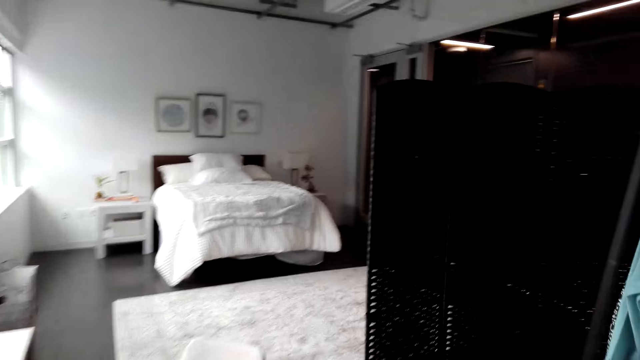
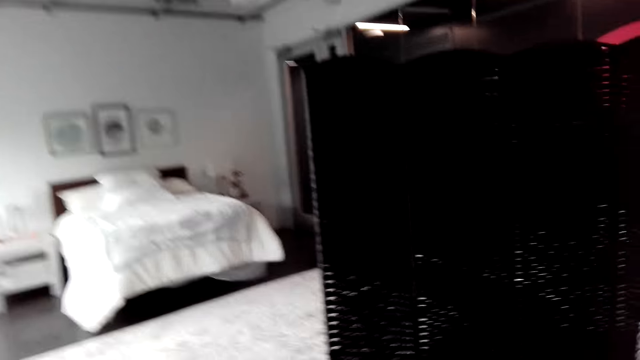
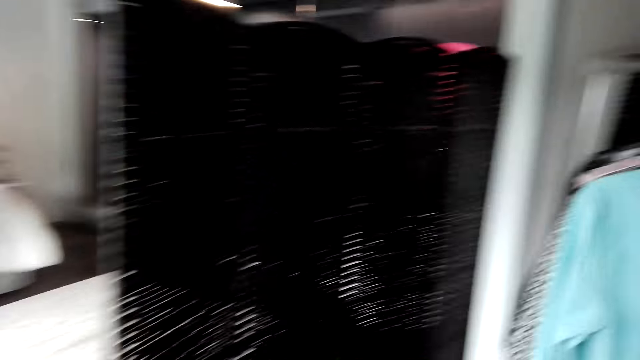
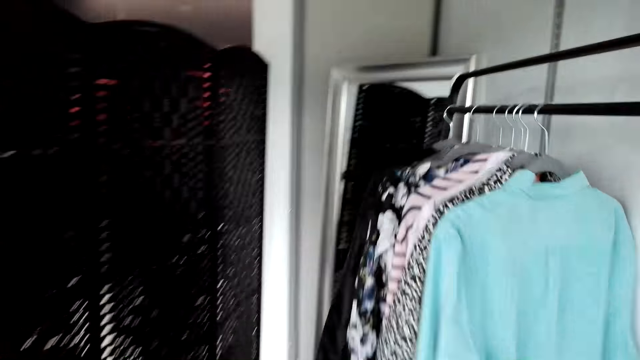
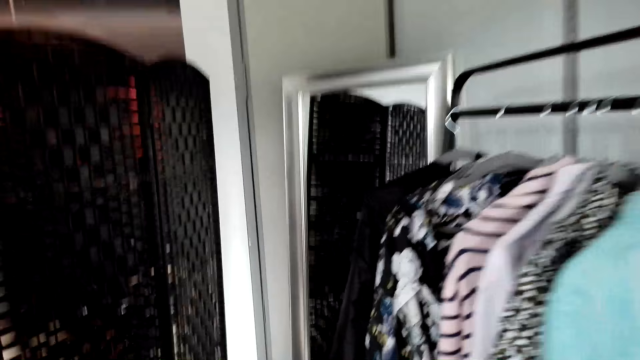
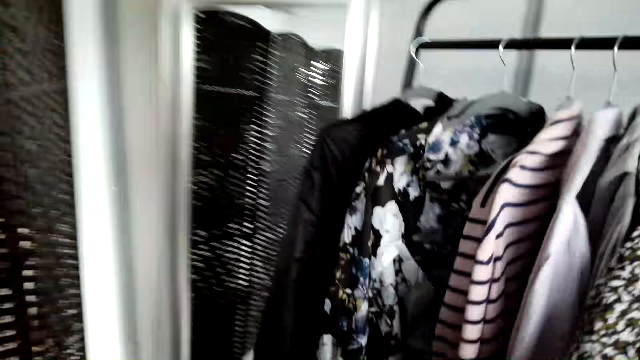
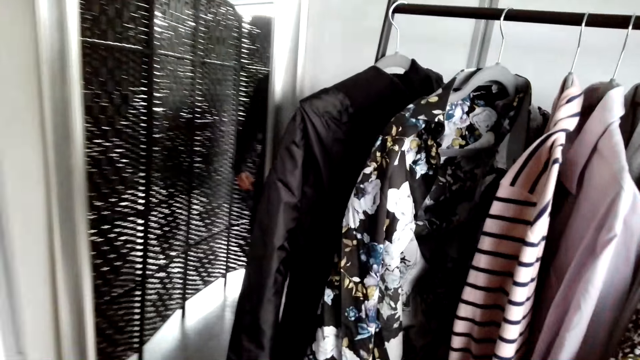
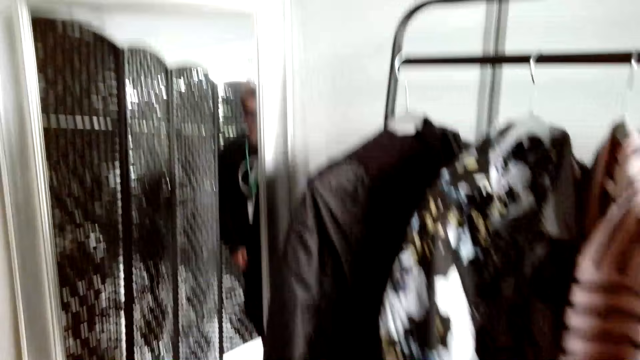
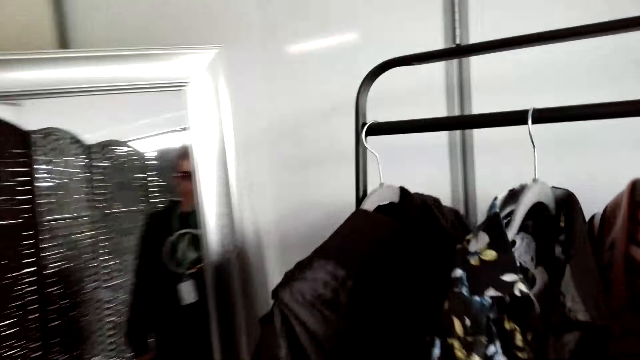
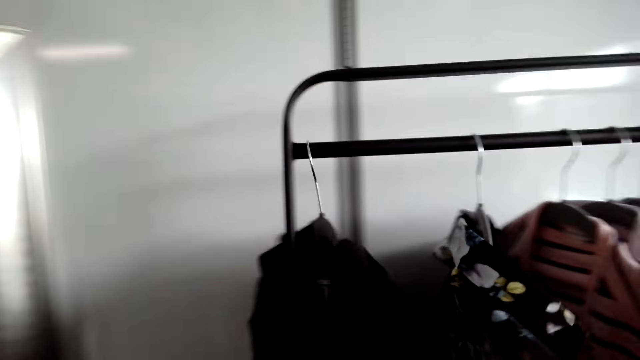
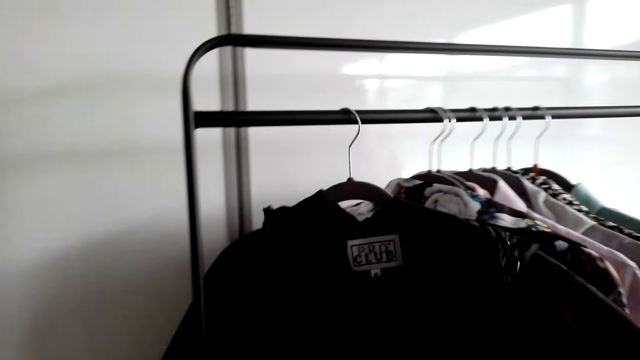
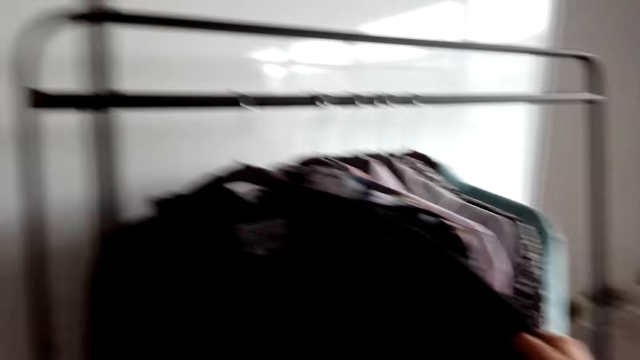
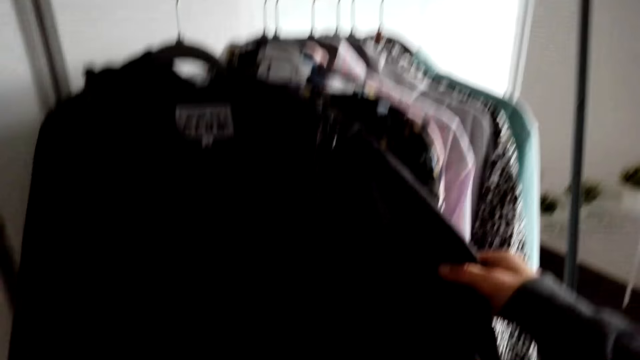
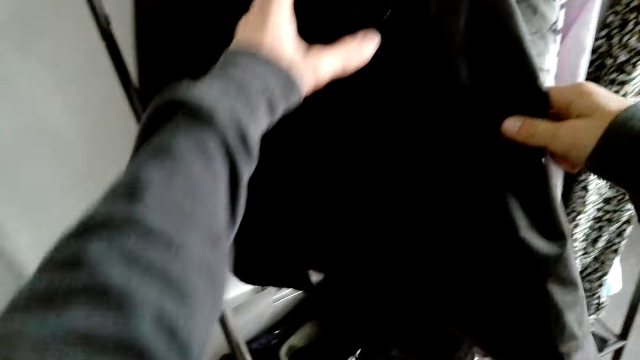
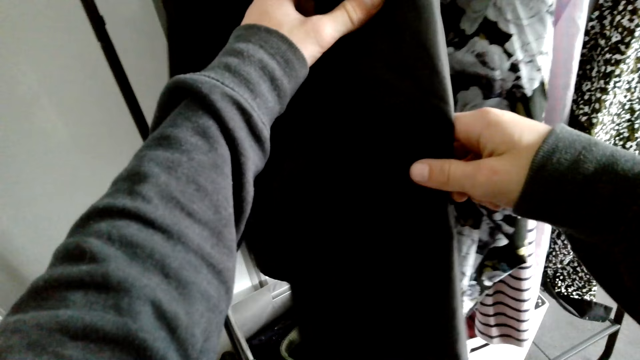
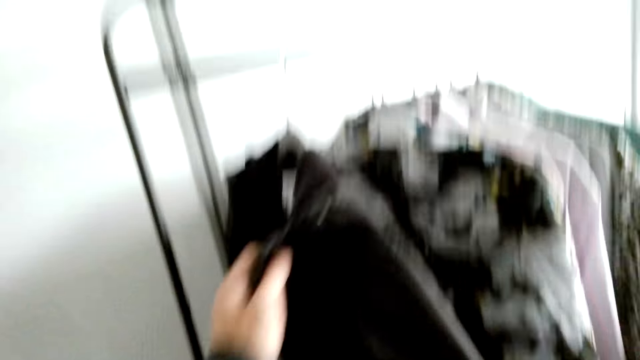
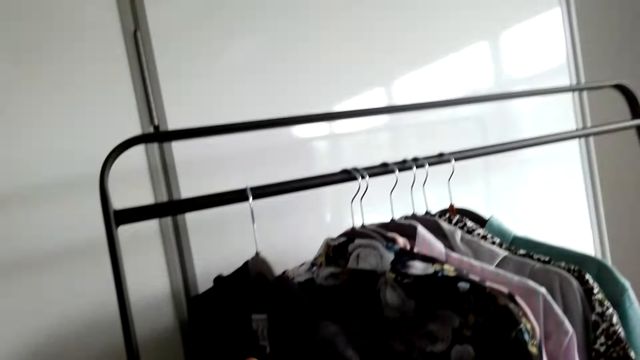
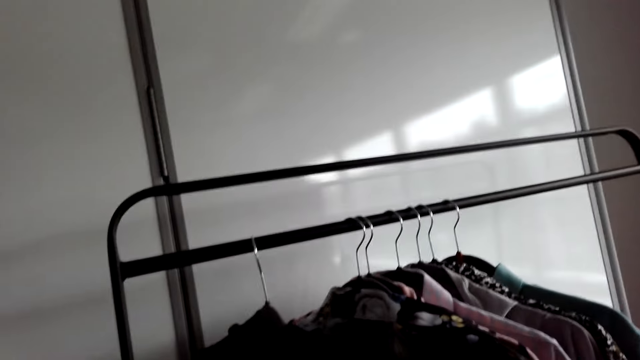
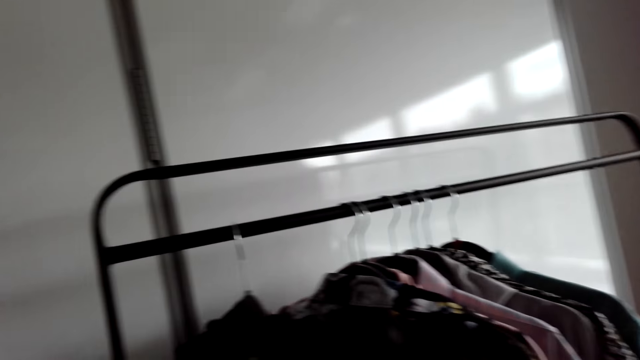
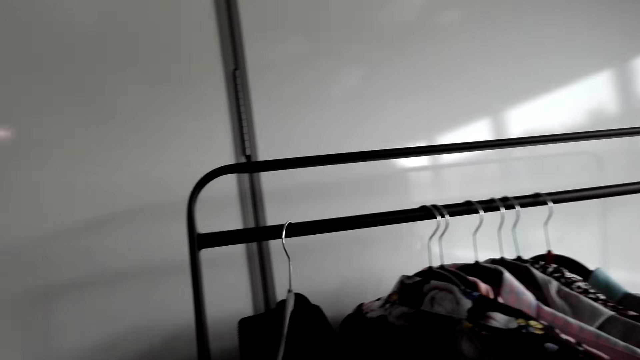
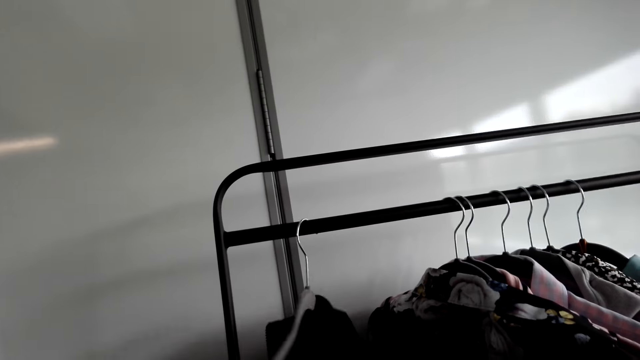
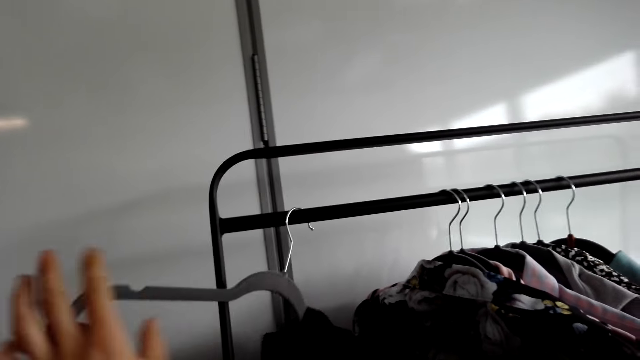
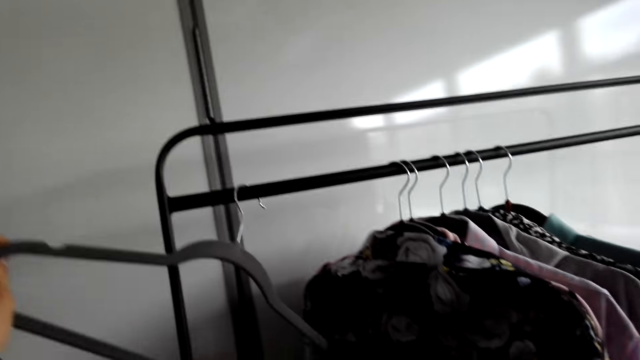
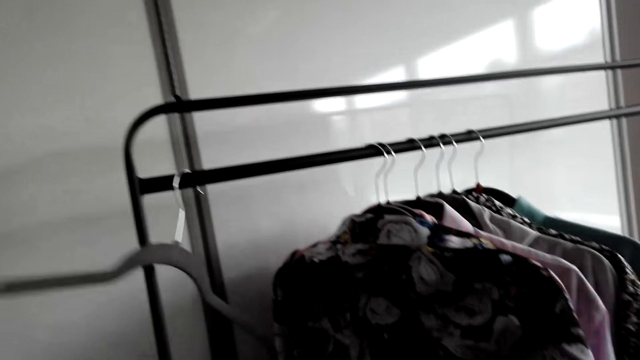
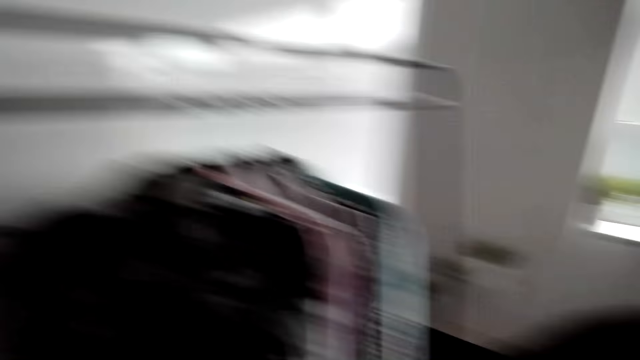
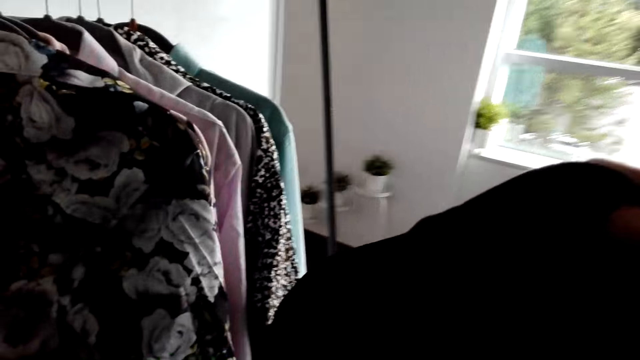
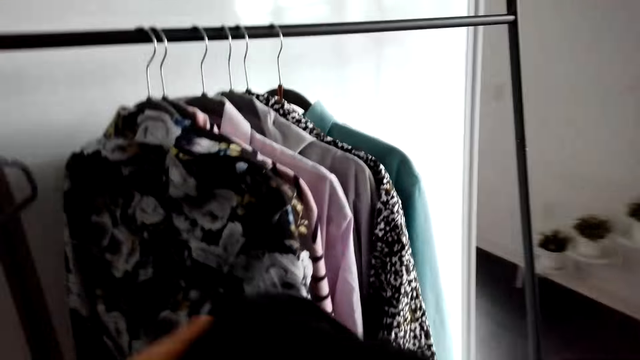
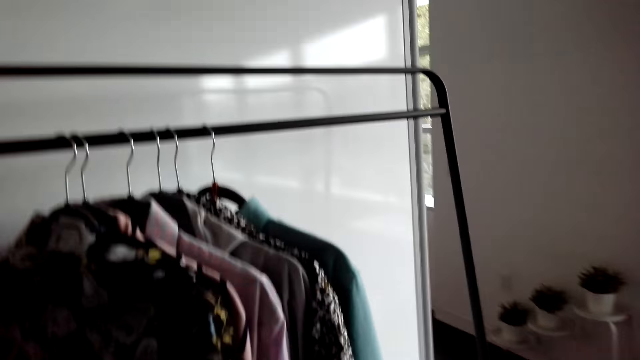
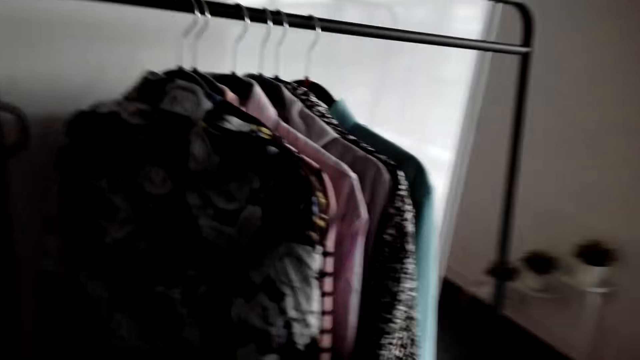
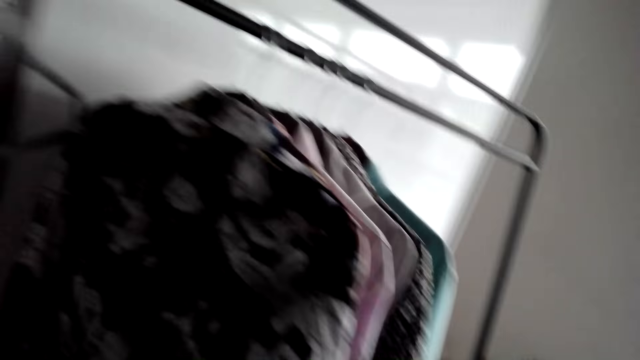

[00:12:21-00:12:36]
The camera wearer holds a shirt on the stand. They remove the shirt from the hanger. They straighten the shirt.

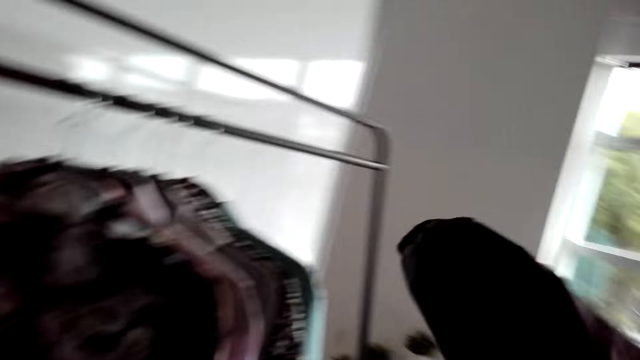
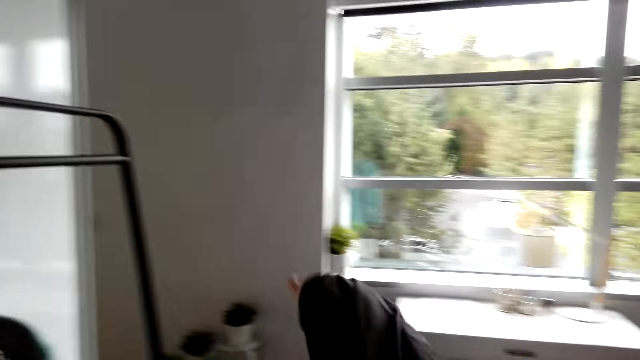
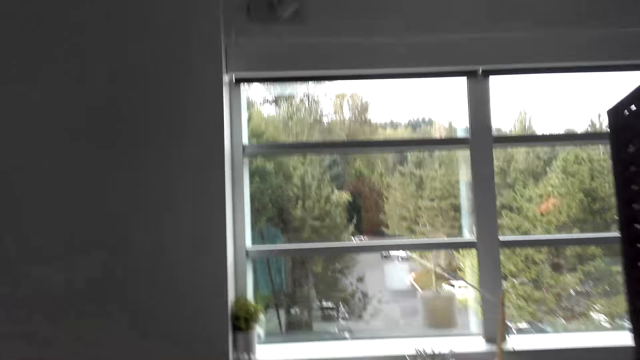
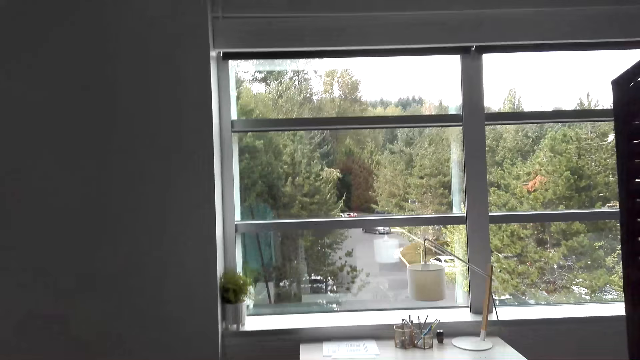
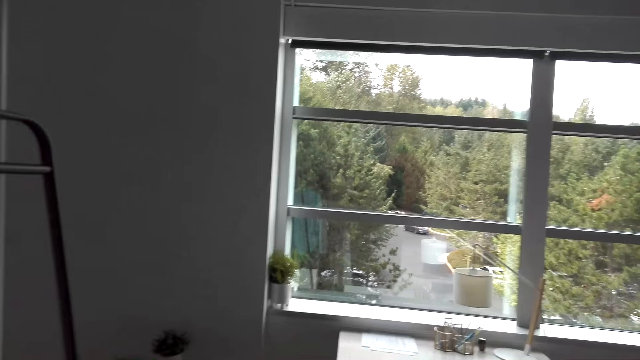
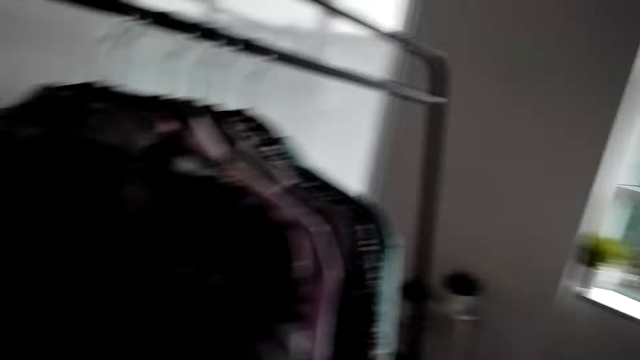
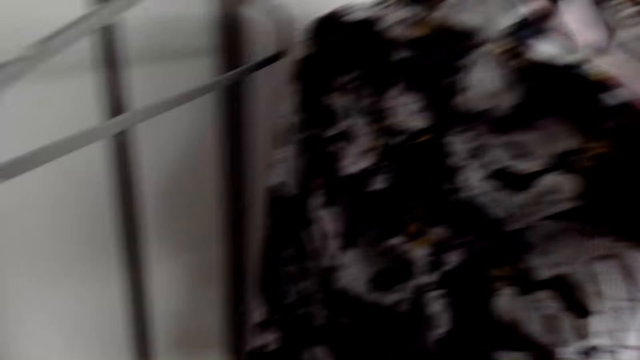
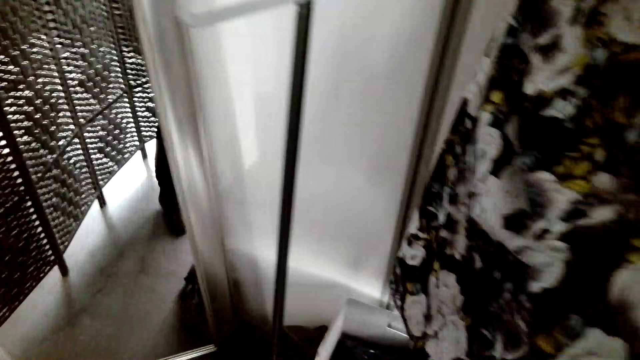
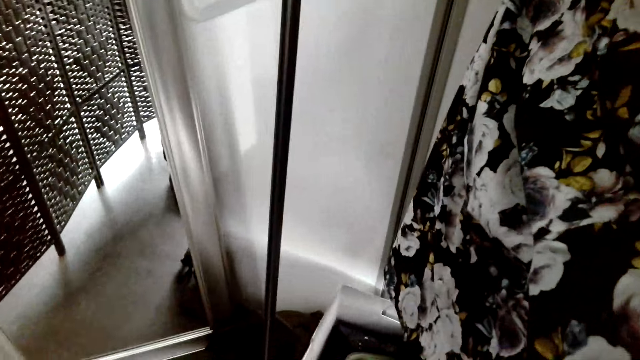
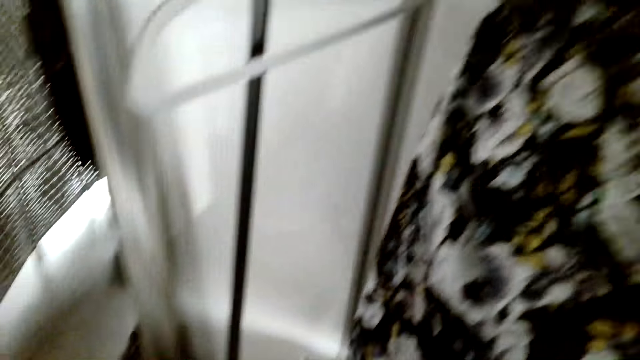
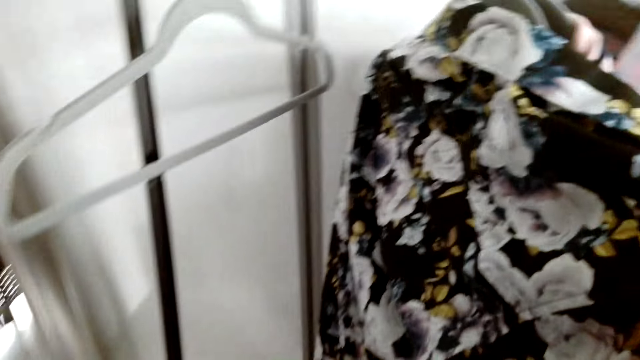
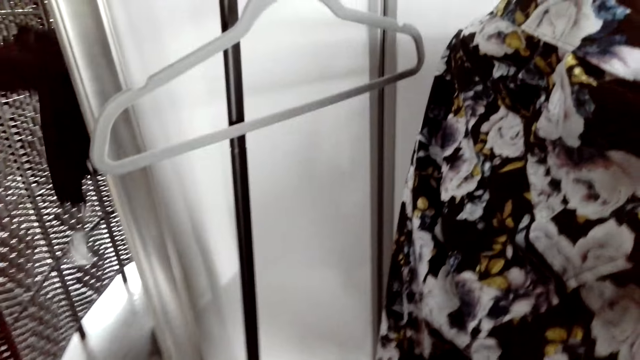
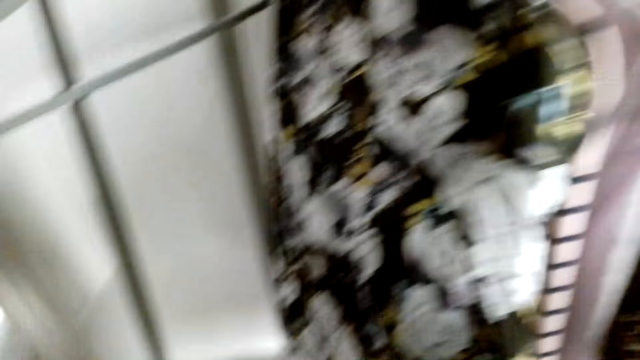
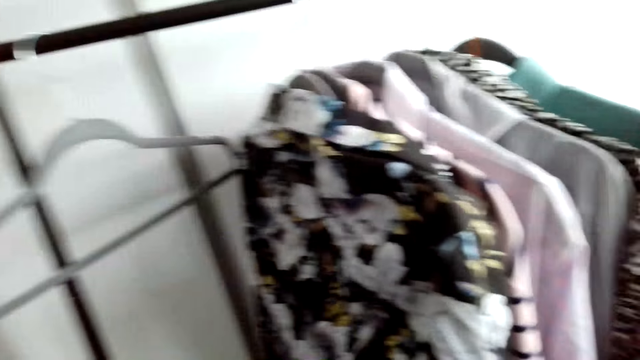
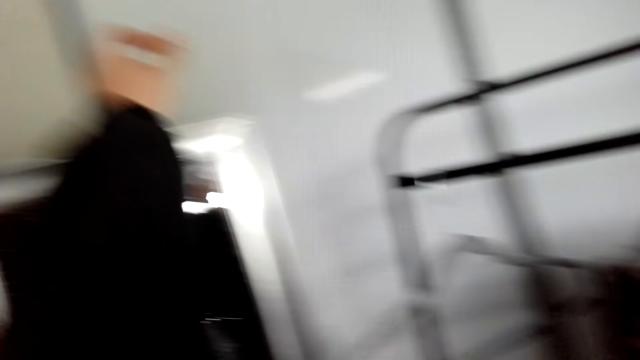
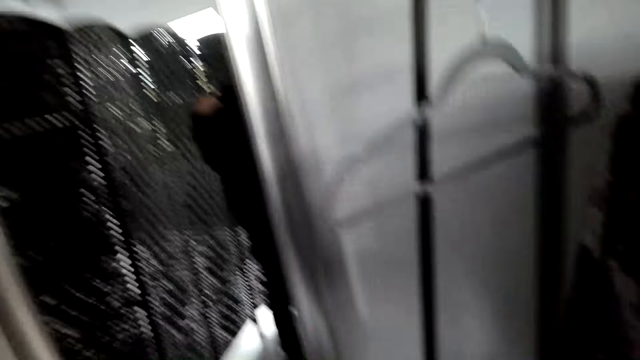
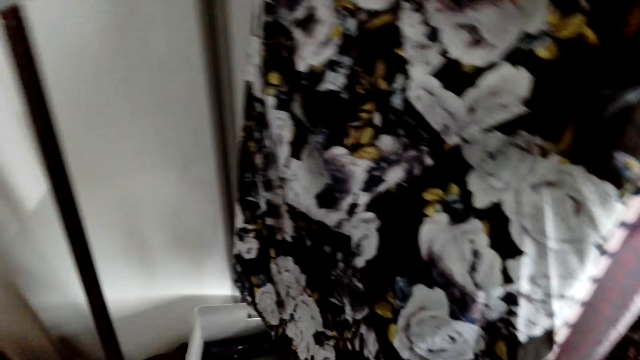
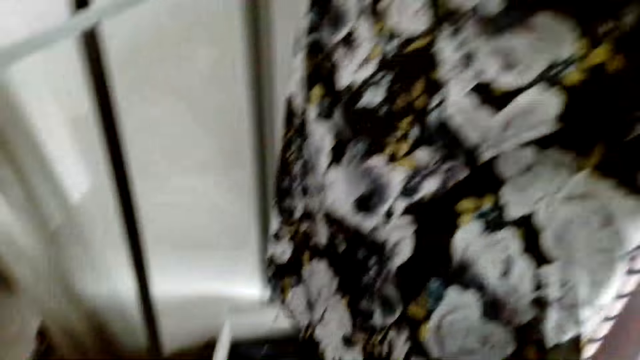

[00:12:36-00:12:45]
The camera wearer puts on the shirt. They wear a jacket.
